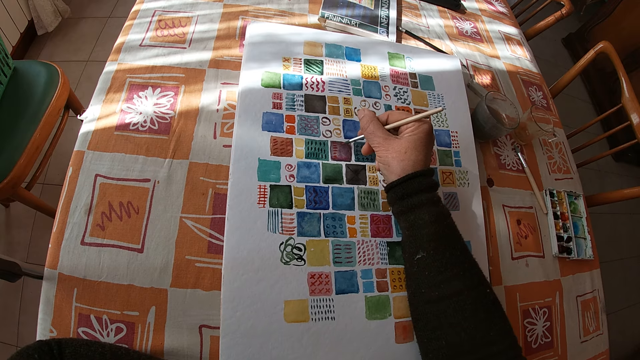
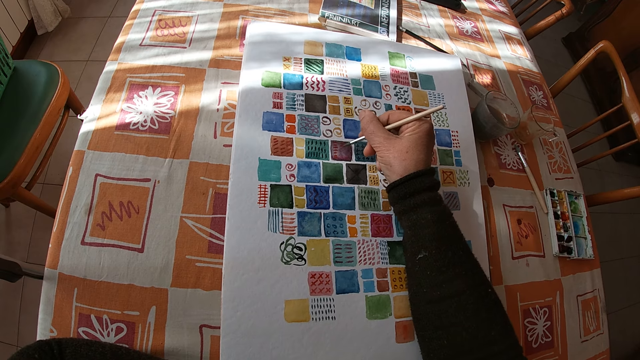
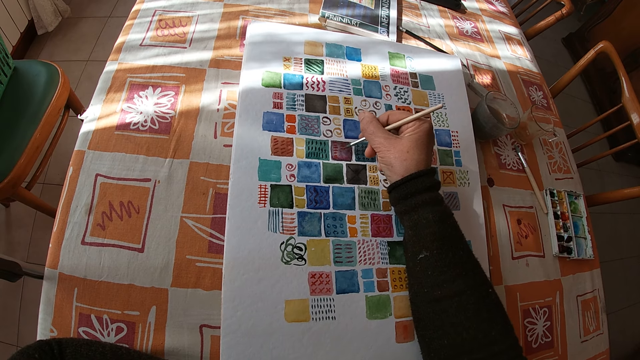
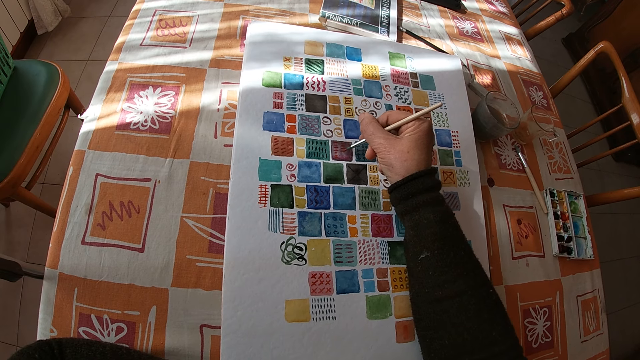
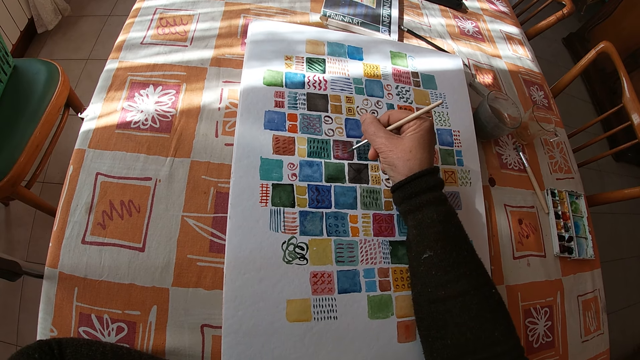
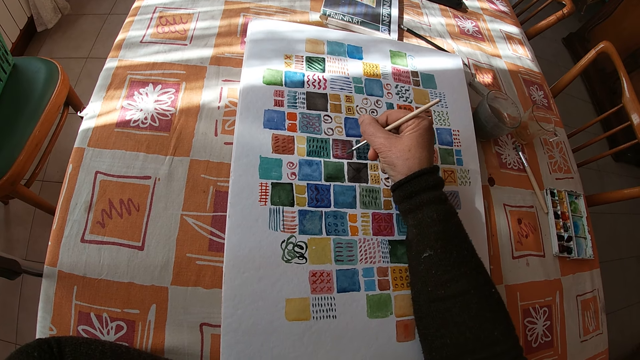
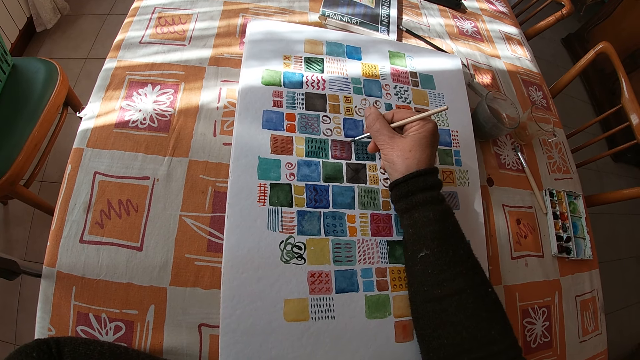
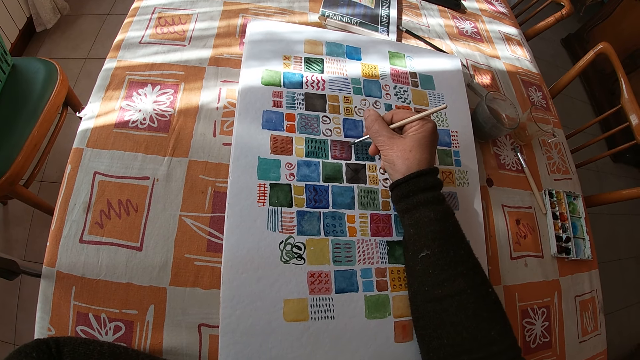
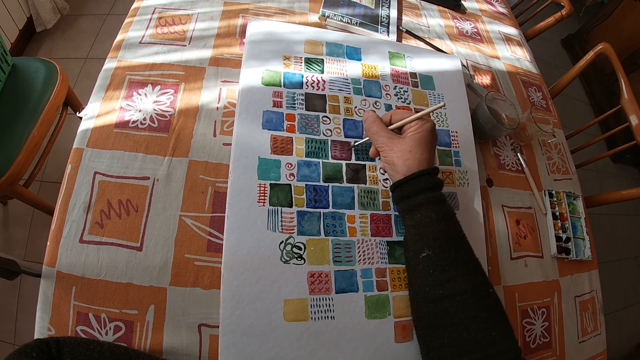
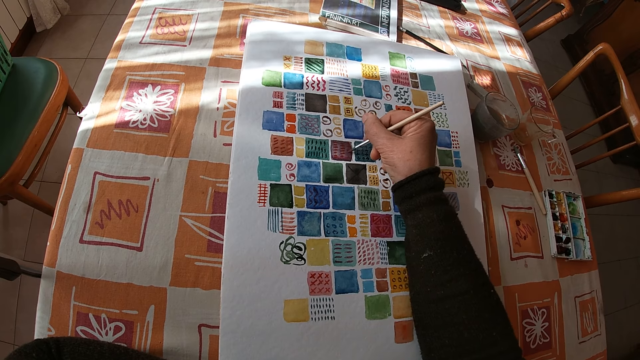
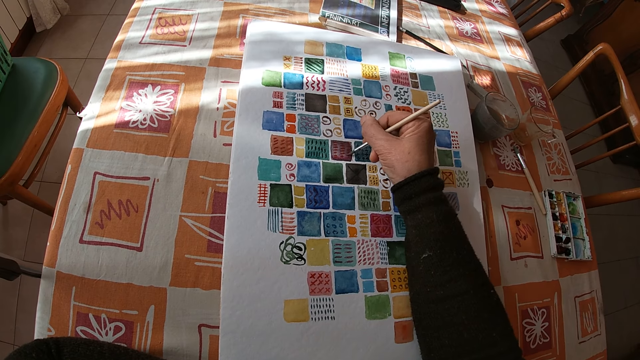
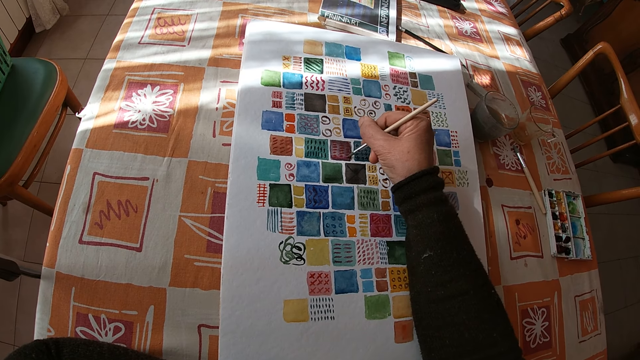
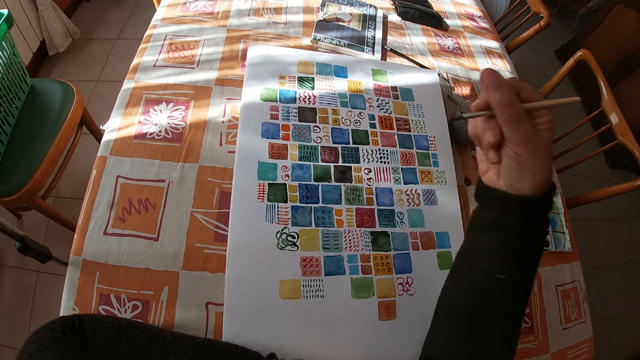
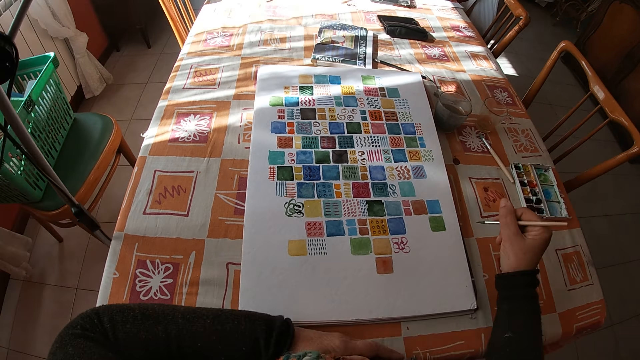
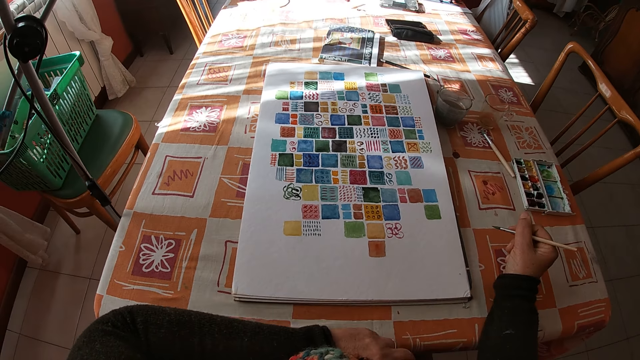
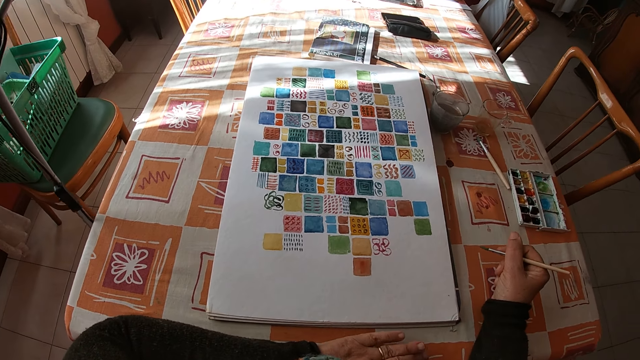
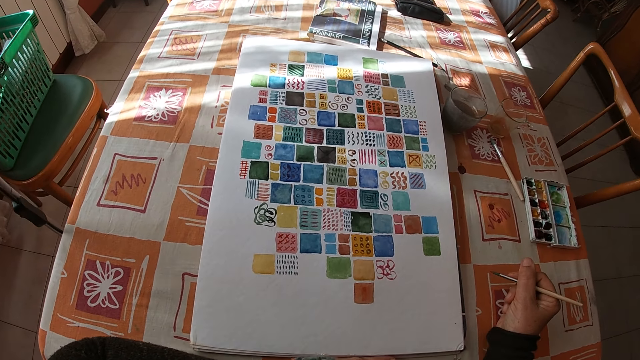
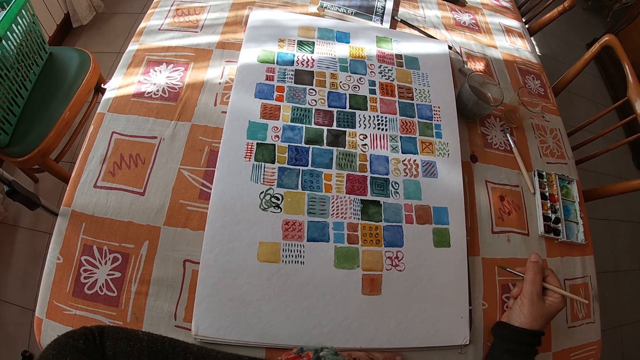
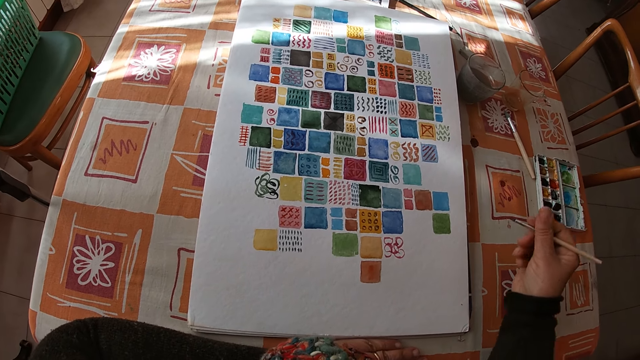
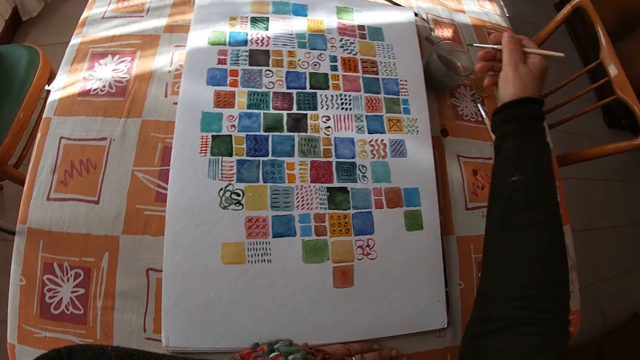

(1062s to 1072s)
The camera wearer rests her right hand on the dining table. She looks at the paintings.

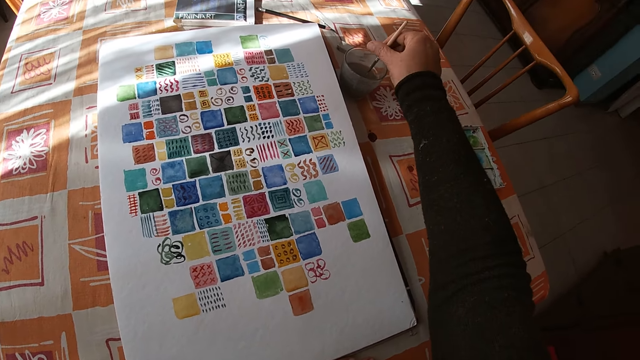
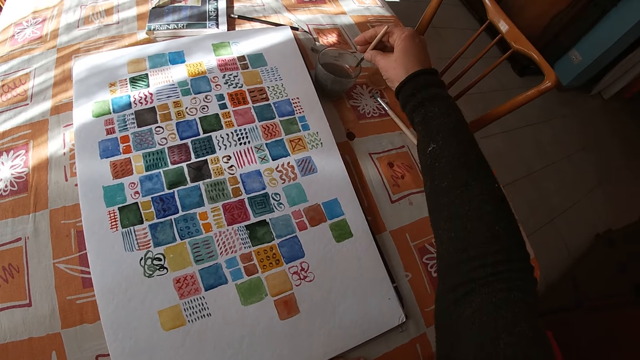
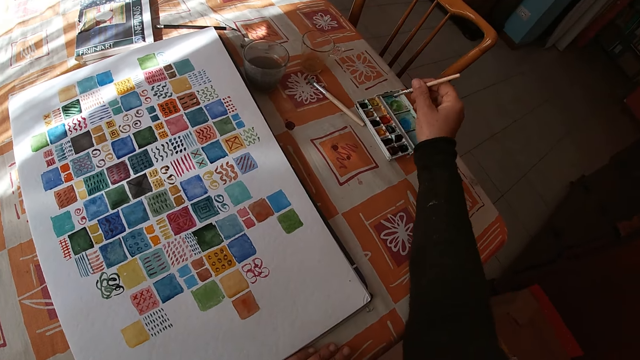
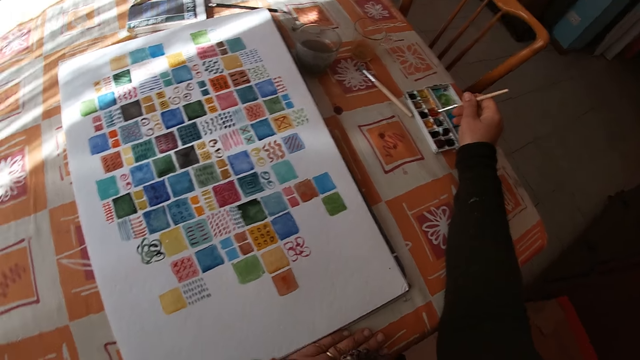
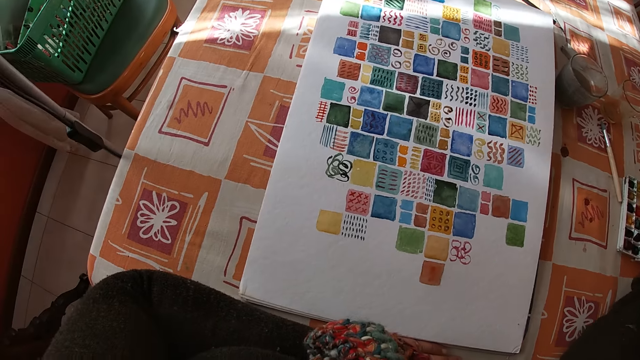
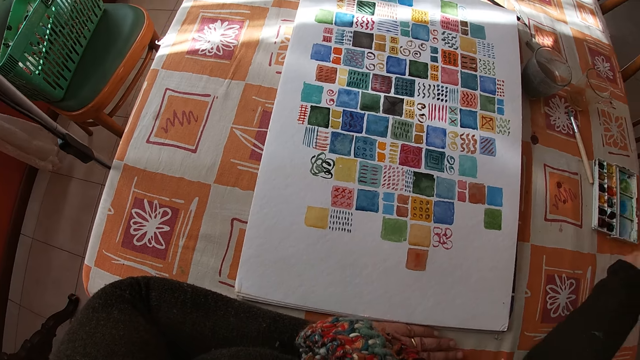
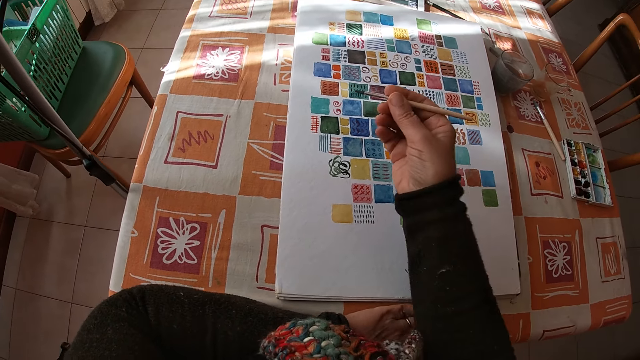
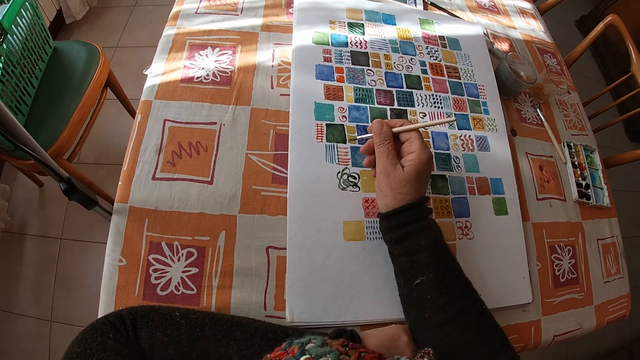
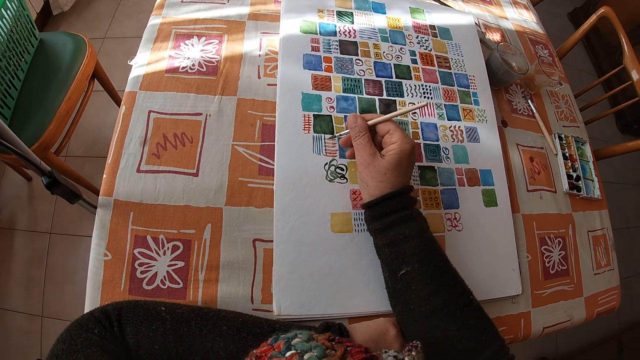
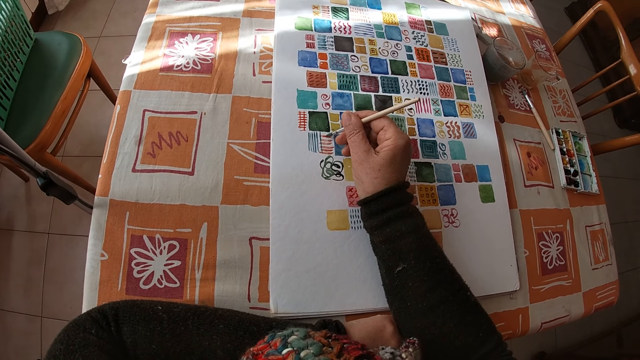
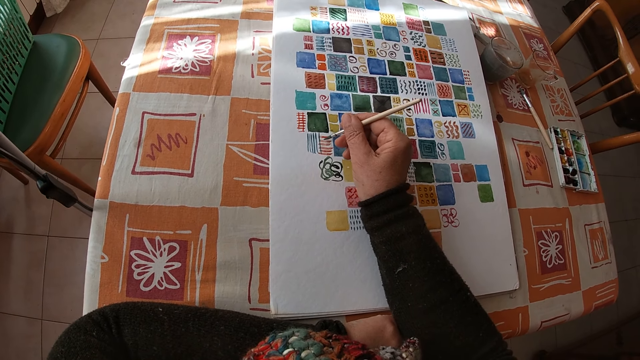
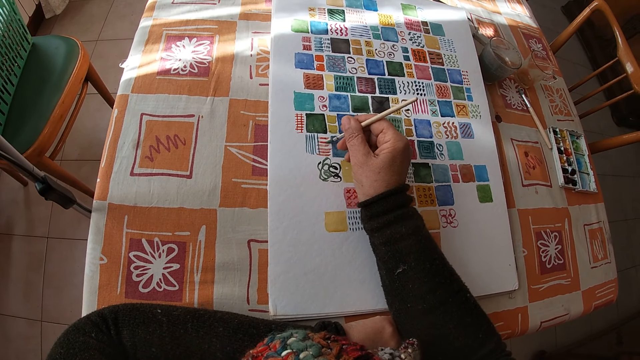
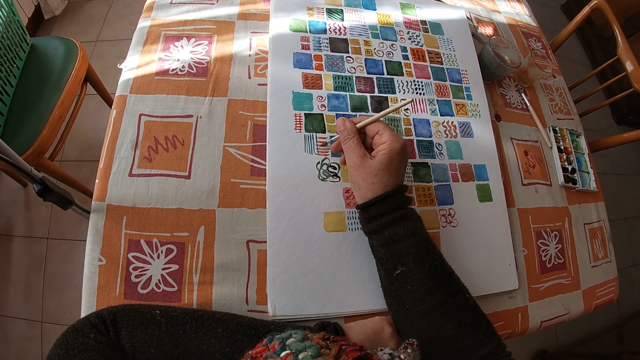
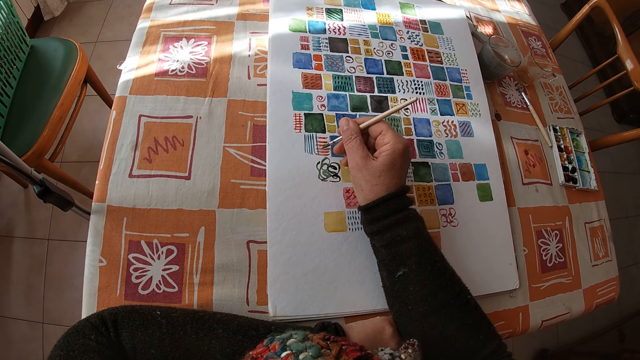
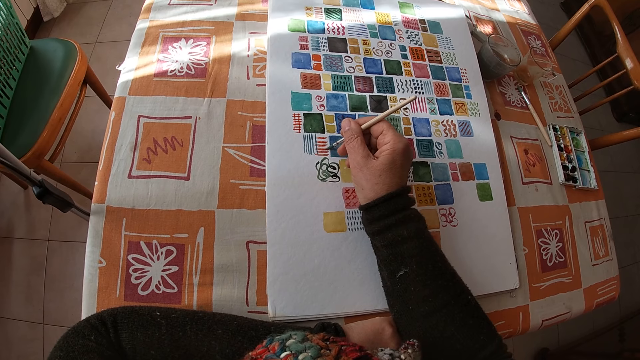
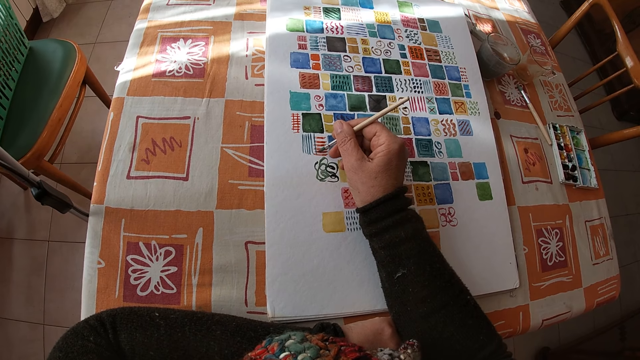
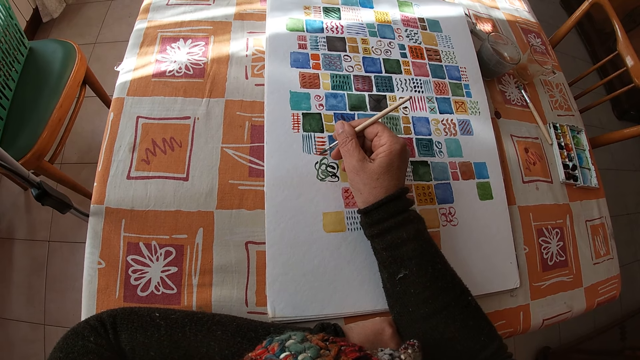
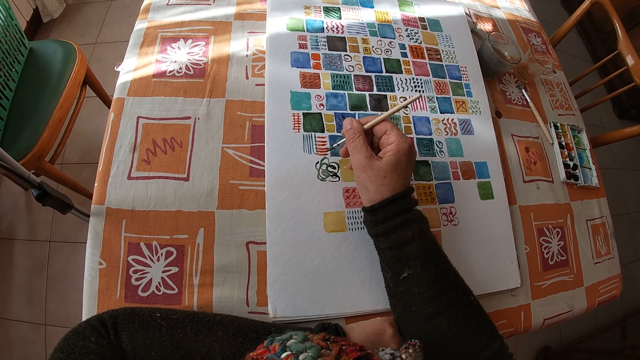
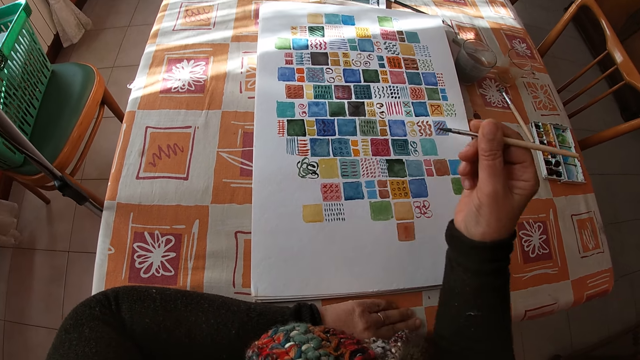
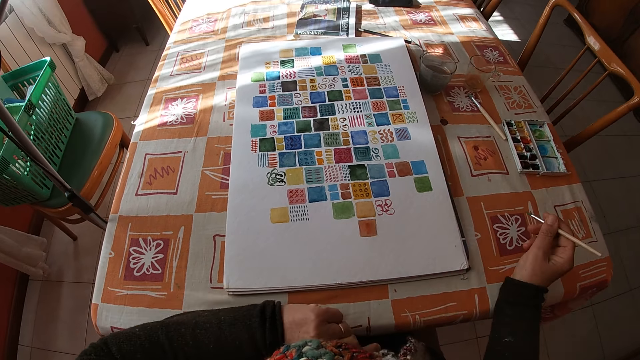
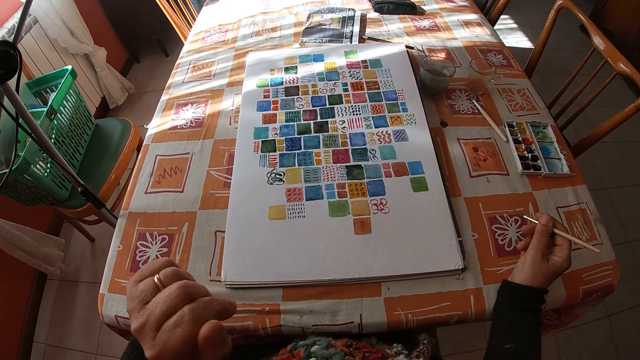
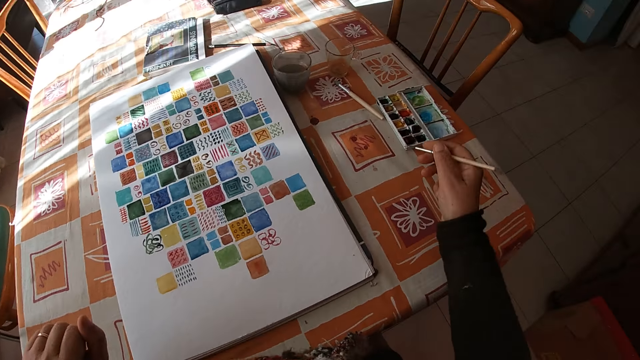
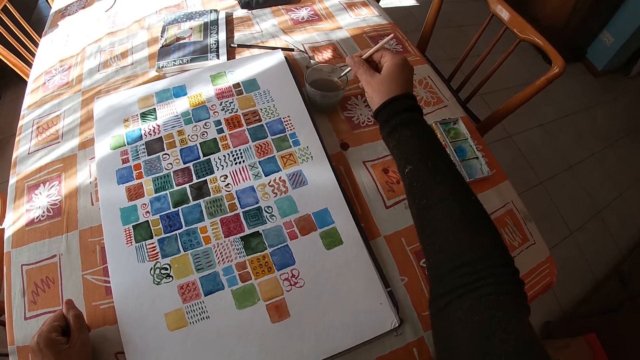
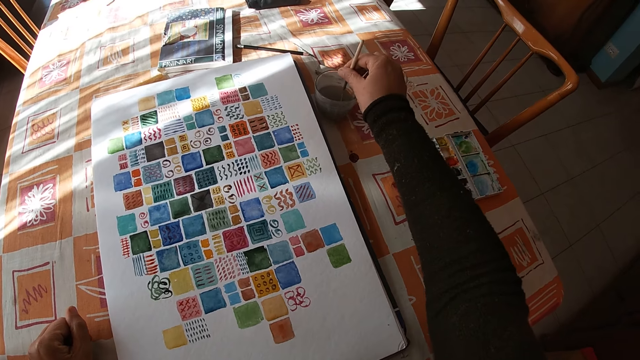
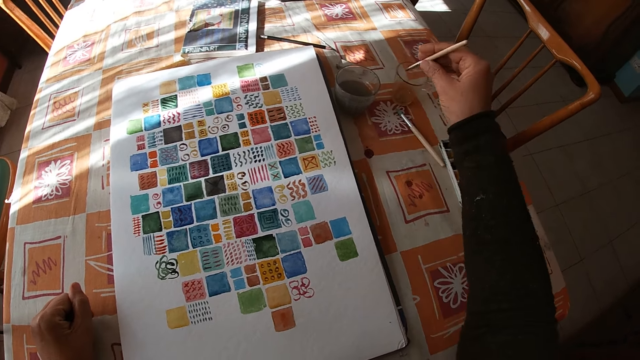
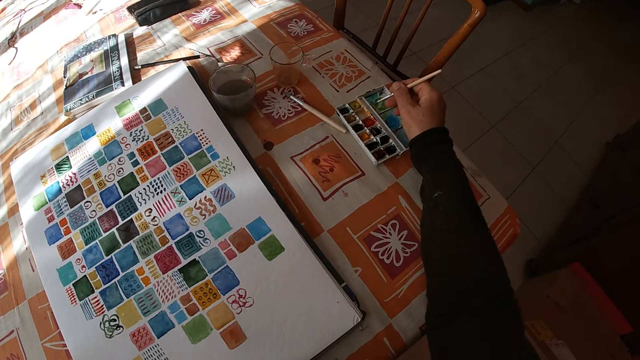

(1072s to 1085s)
The camera wearer dips the paint brush or paint pen into the cup of water on the dining table with her right hand. She rubs the paint brush on a paint set on the dining table with her right hand. She dips the paint pen in the paint. She rubs the paint brush on the paint set on the dining table with her right hand again. She draws shapes on the book. She paints on the canvas sheet on the dining table with the paint brush in her right hand. She rests her right hand on the dining table. She rests her left arm on the dining table. She dips the paint brush into the cup of water on the dining table with her right hand.
